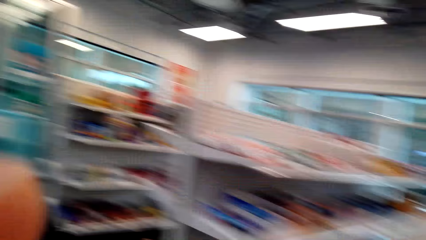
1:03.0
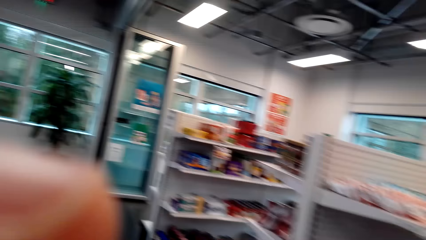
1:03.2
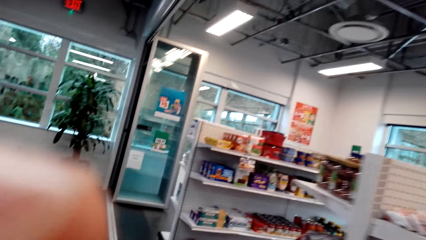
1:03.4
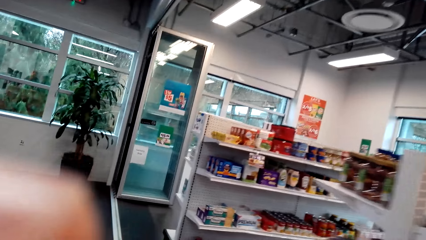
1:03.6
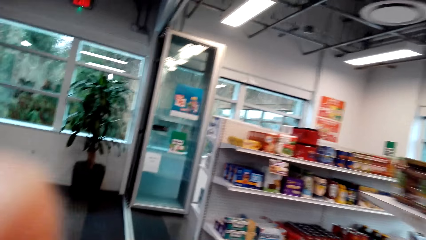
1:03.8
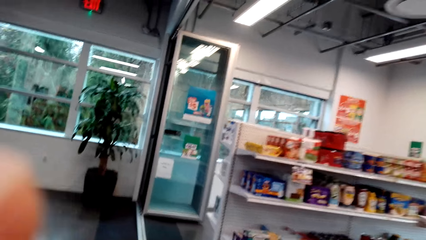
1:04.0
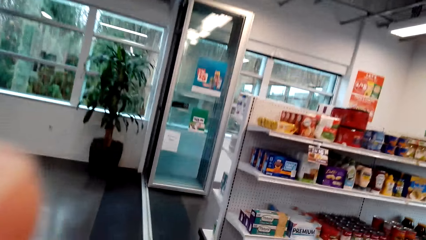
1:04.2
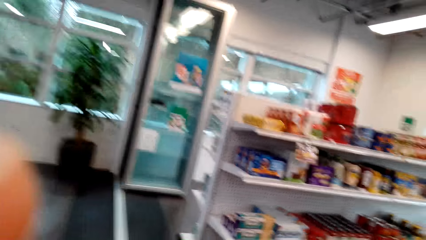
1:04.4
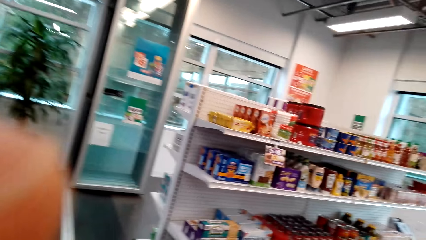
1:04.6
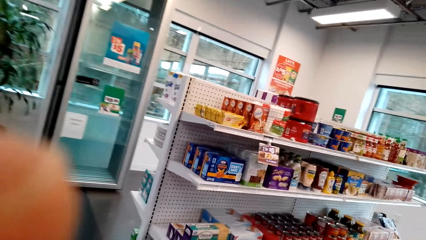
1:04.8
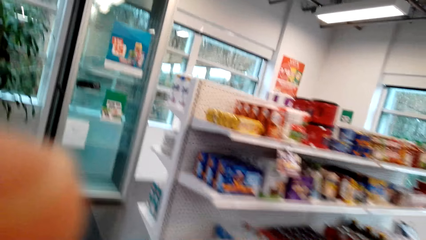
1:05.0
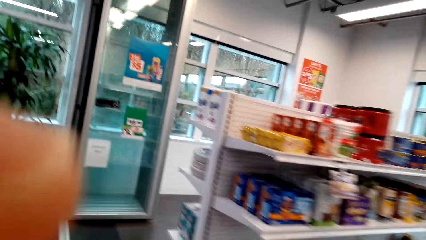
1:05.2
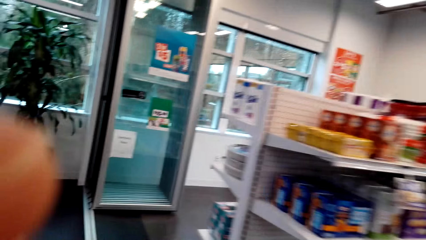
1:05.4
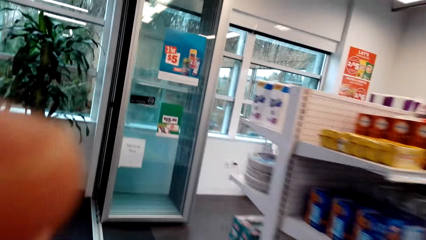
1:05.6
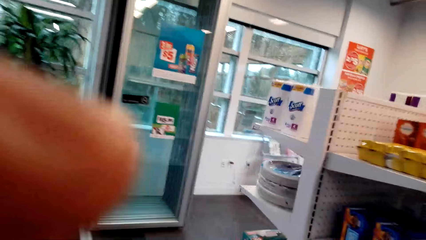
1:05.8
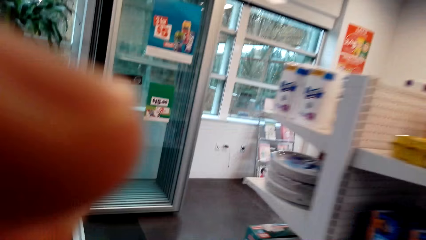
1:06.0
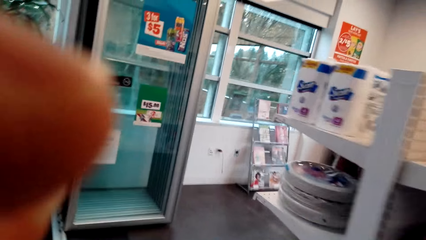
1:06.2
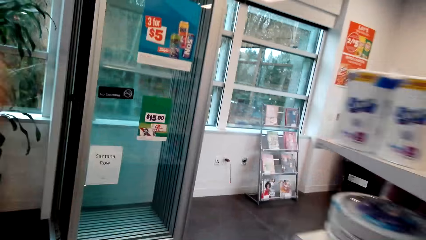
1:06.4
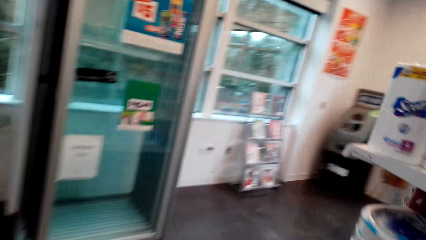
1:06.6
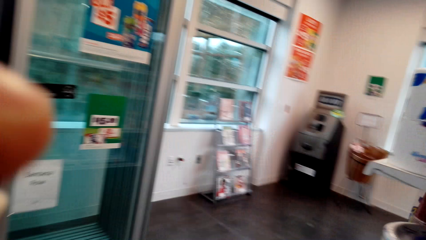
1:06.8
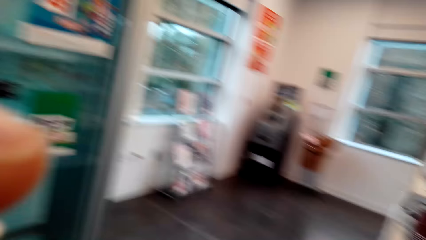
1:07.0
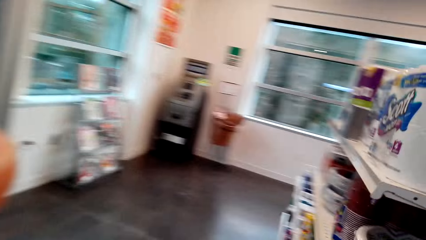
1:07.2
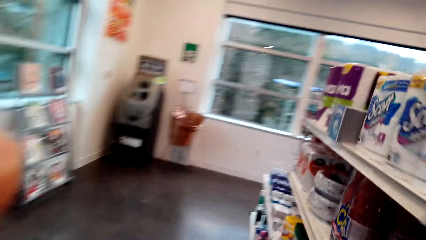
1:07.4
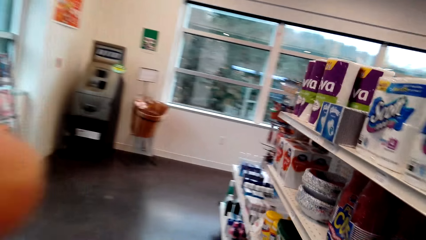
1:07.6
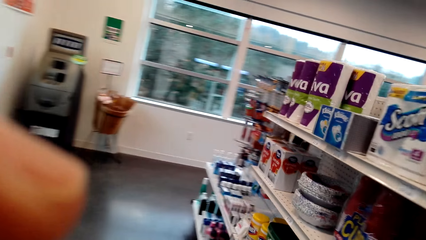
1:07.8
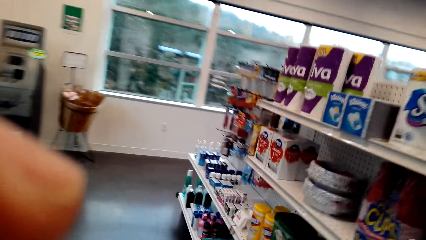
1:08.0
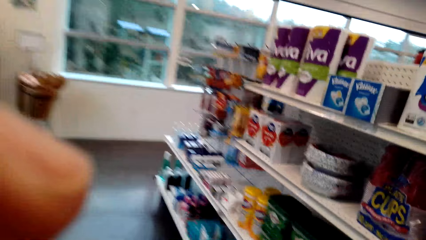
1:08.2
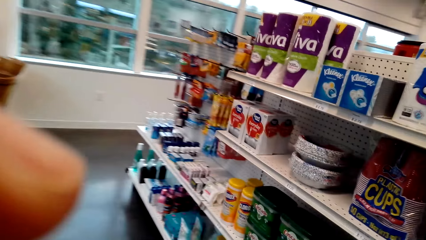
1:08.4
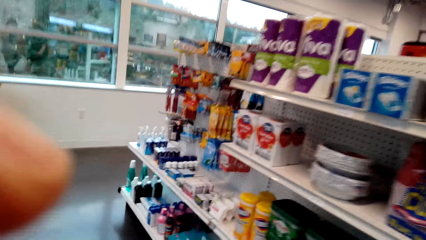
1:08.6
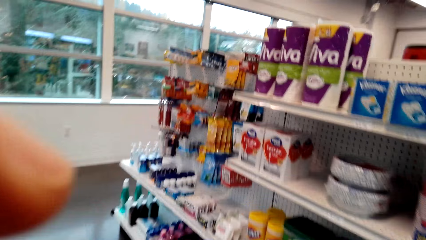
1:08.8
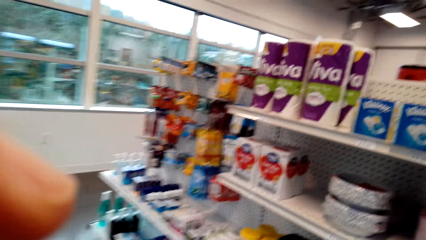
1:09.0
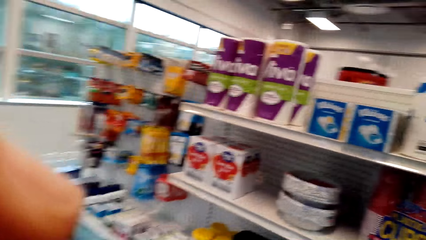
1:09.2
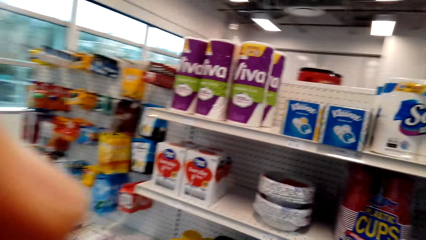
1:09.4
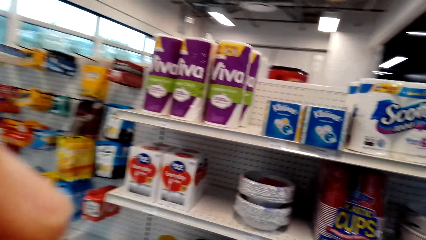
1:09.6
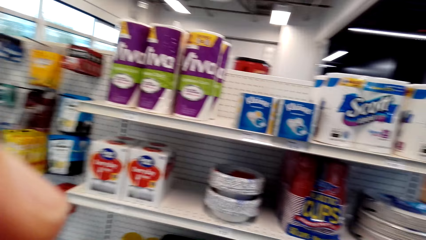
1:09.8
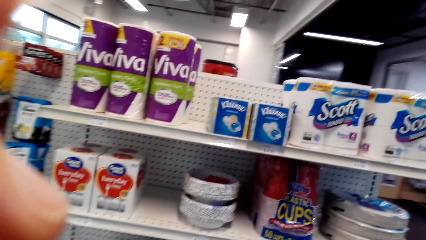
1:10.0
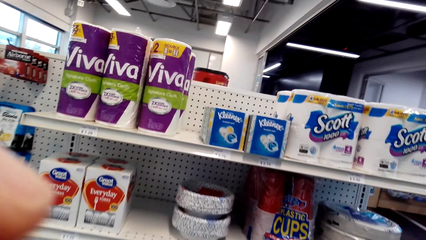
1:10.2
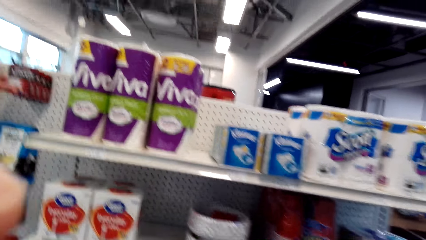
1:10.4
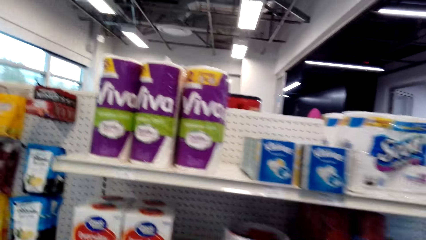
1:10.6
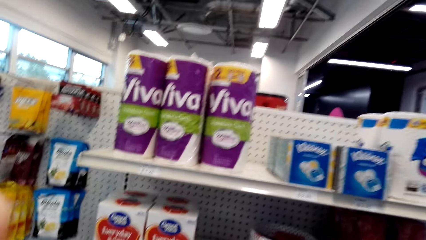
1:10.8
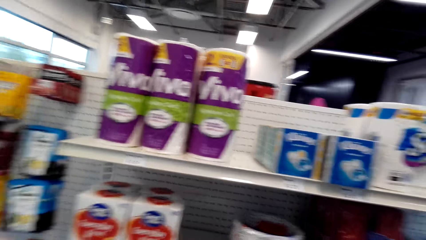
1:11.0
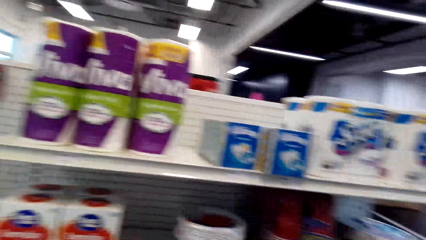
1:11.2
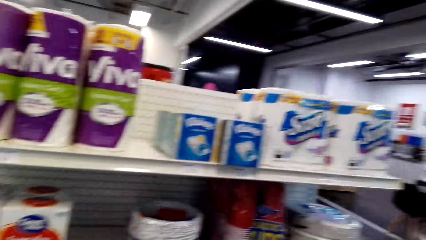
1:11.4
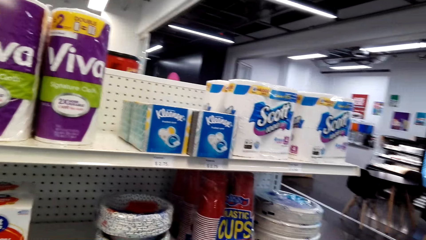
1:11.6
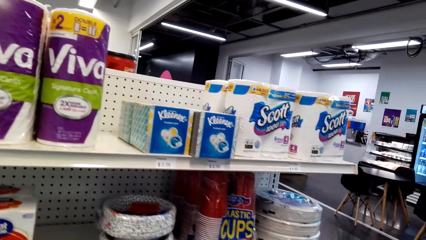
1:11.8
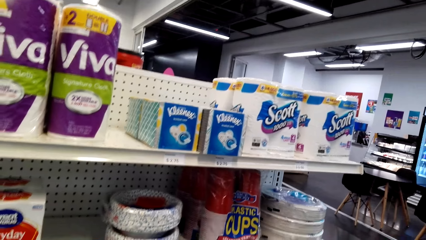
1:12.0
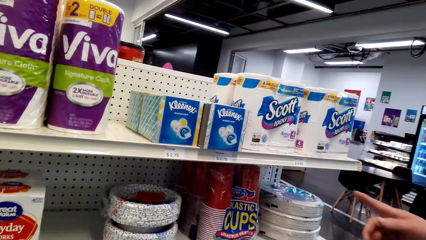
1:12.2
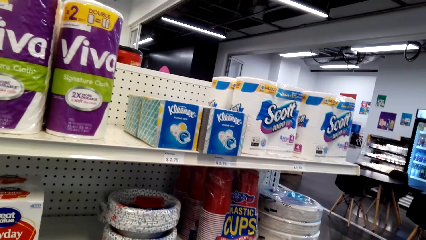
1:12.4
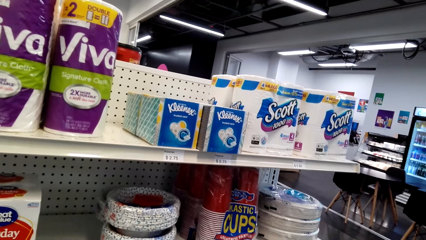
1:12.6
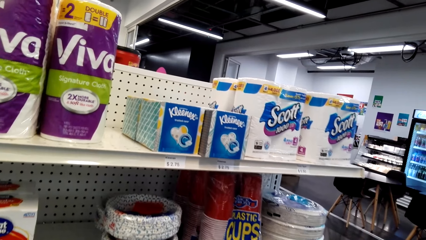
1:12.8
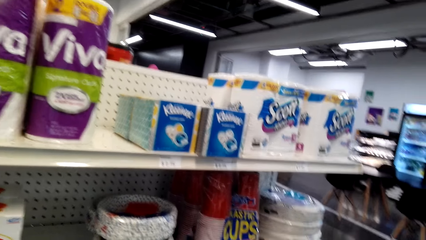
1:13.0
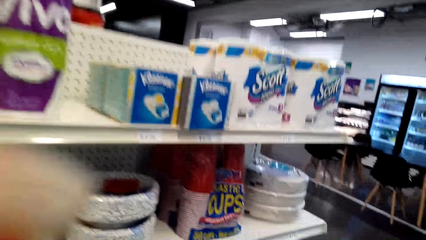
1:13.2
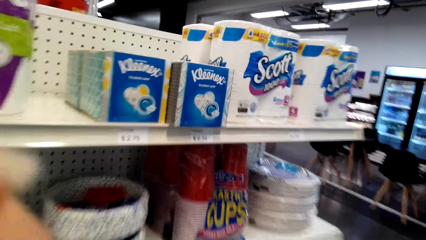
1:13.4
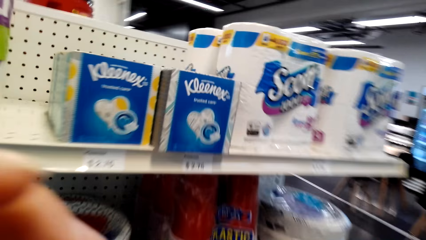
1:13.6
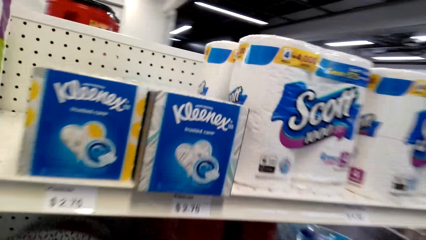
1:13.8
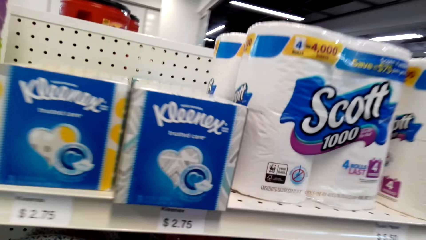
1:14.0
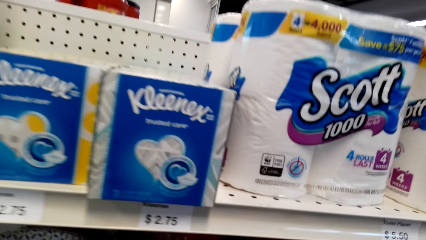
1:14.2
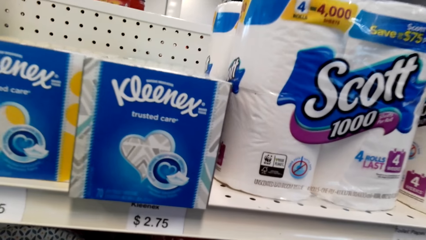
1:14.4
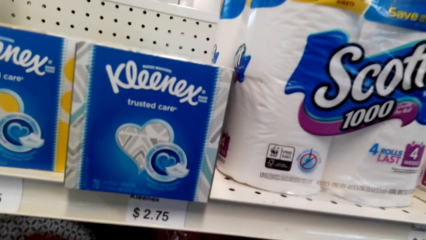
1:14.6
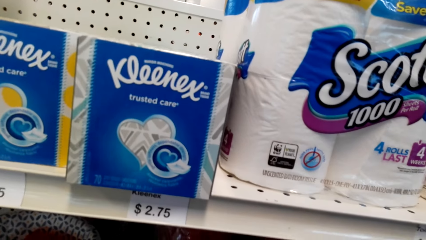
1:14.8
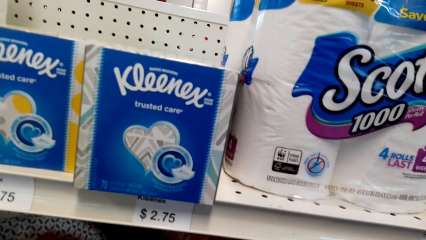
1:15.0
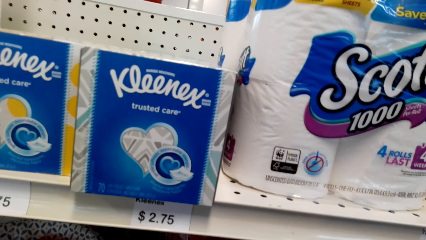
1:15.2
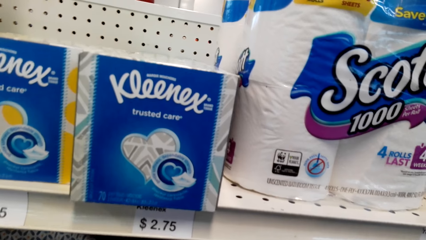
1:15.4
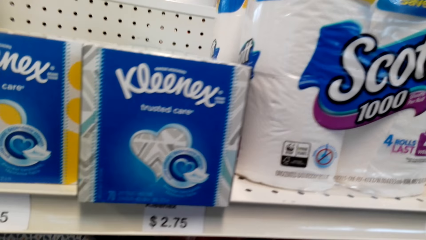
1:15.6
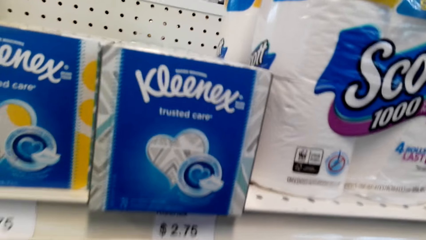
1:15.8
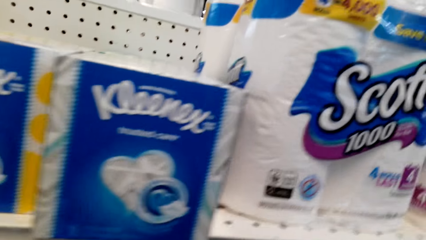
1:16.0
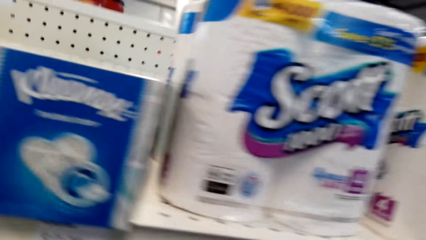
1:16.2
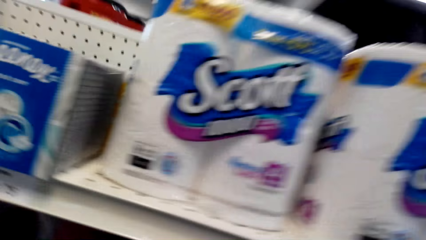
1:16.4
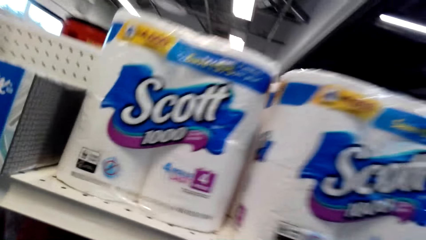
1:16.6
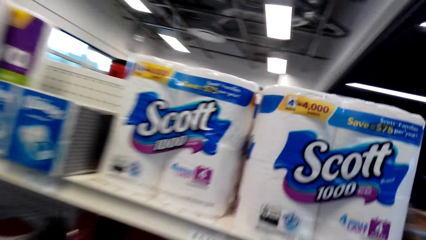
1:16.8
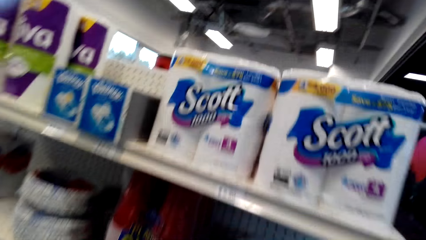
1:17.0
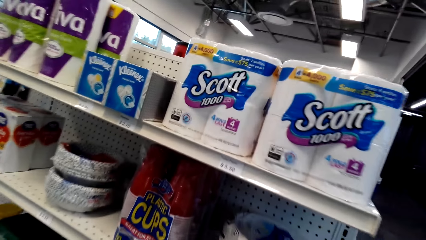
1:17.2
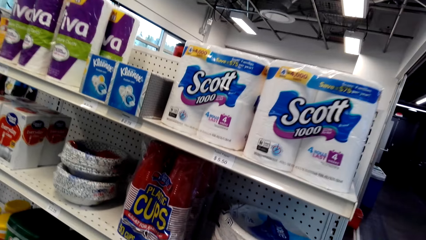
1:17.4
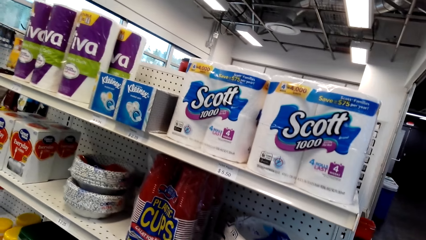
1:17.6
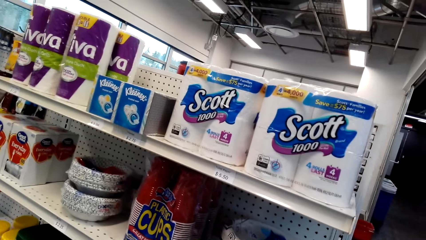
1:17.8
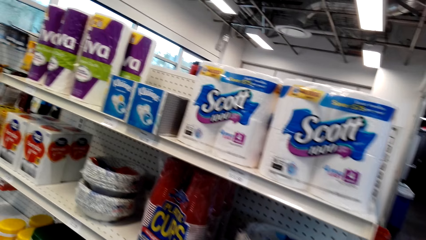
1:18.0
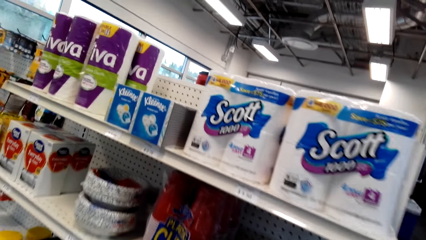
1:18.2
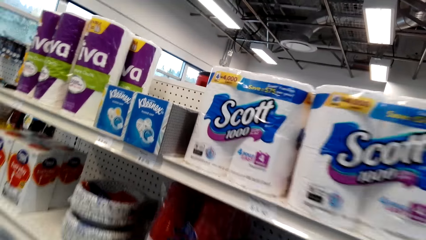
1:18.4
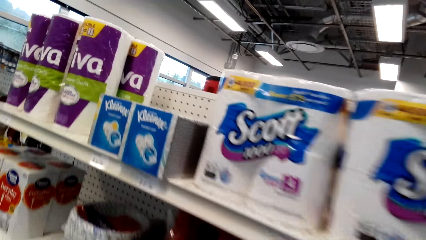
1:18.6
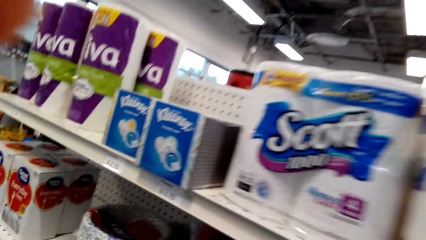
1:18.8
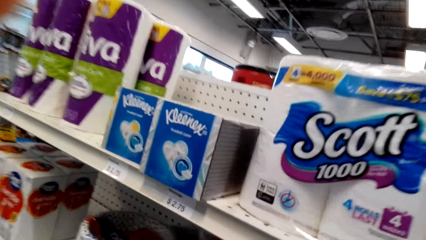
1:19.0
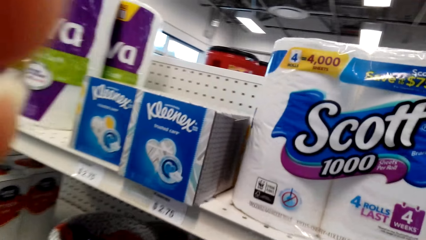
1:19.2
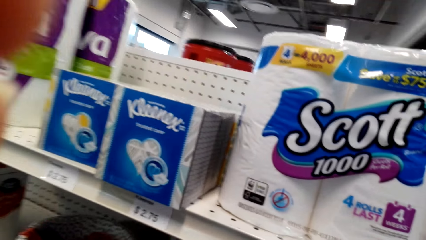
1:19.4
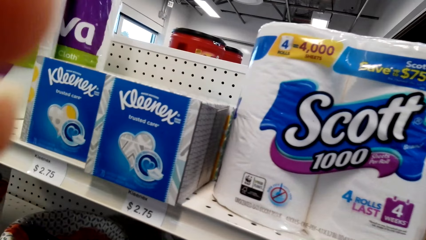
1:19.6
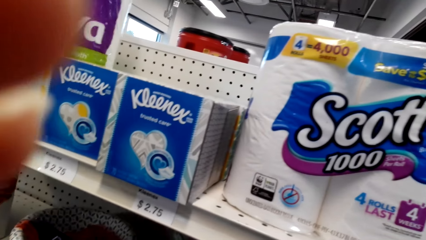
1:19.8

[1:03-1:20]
The camera wearer looks around the supermarket. They walk around the supermarket. They look around the shop. They look at the tissues. A woman talks to the camera wearer. The camera wearer walks around the supermarket.
